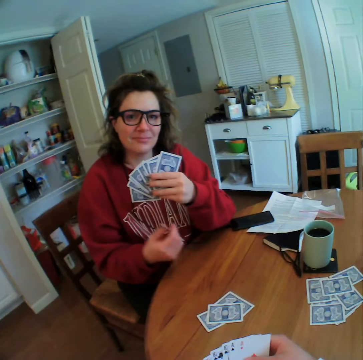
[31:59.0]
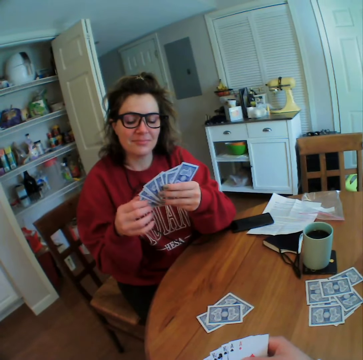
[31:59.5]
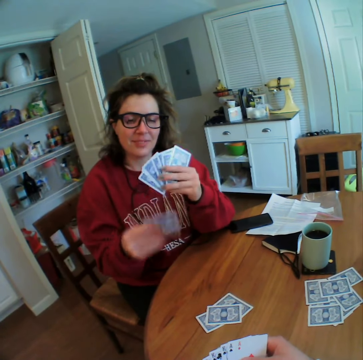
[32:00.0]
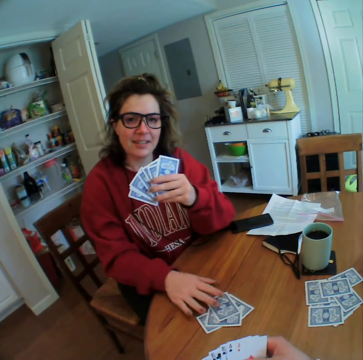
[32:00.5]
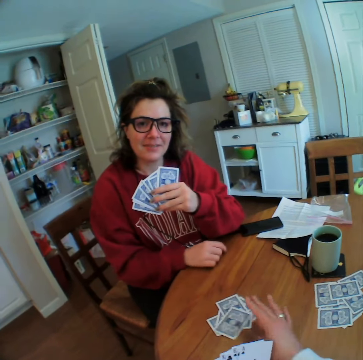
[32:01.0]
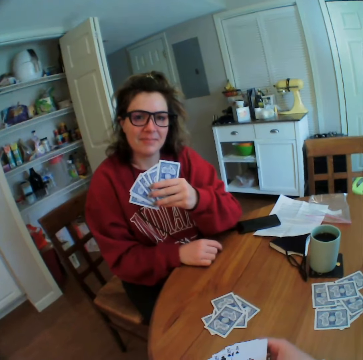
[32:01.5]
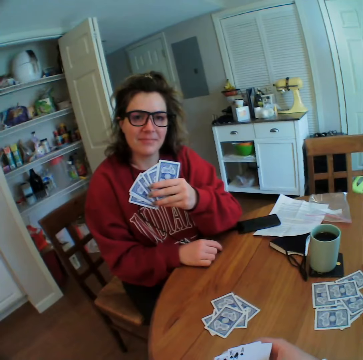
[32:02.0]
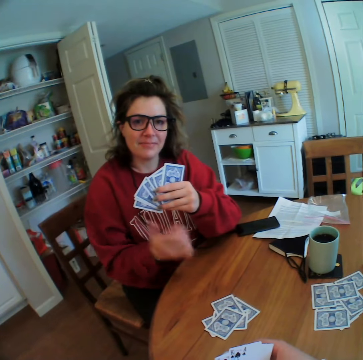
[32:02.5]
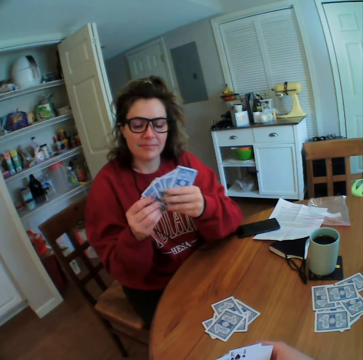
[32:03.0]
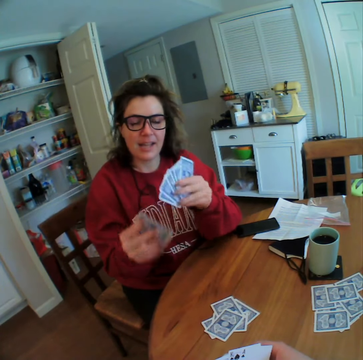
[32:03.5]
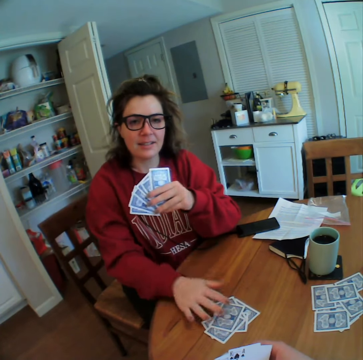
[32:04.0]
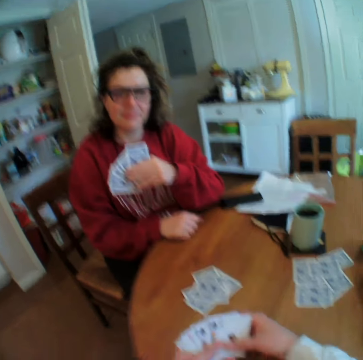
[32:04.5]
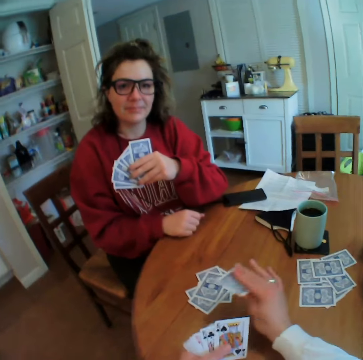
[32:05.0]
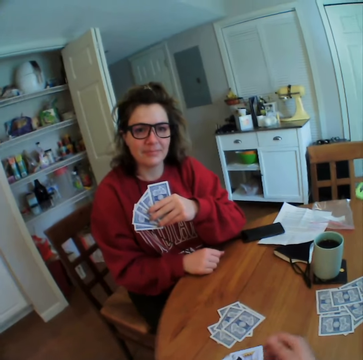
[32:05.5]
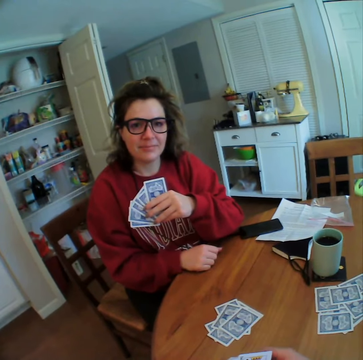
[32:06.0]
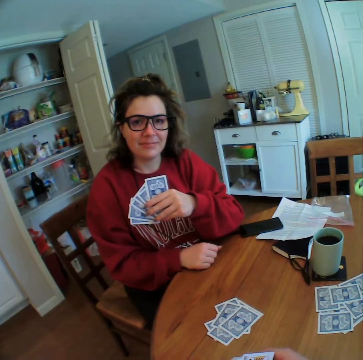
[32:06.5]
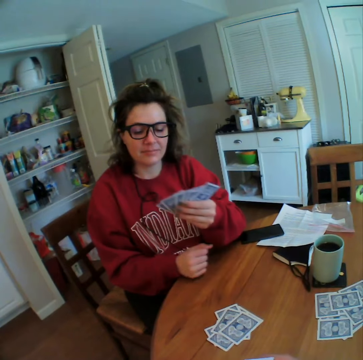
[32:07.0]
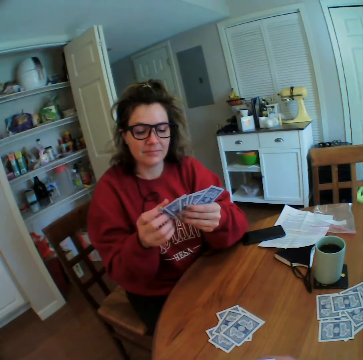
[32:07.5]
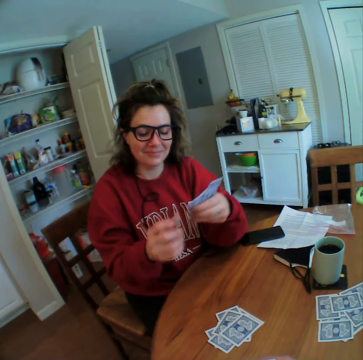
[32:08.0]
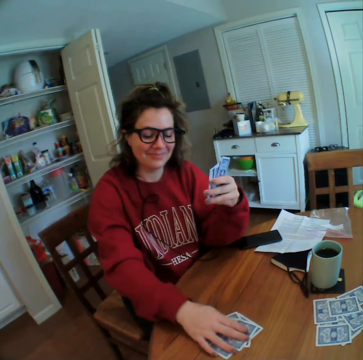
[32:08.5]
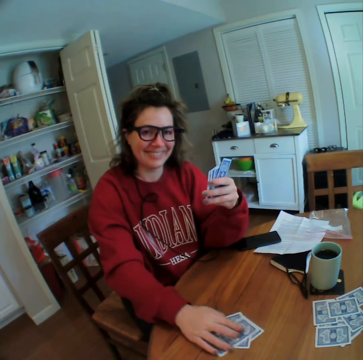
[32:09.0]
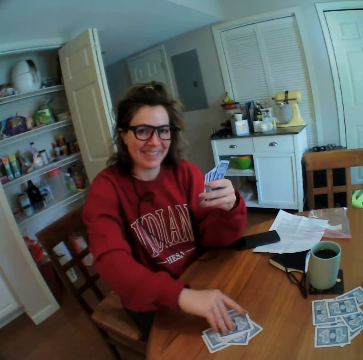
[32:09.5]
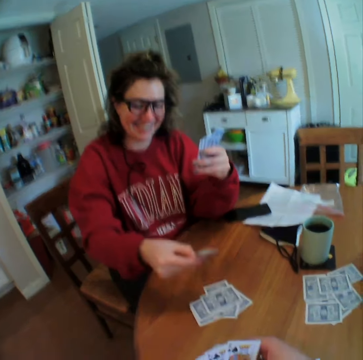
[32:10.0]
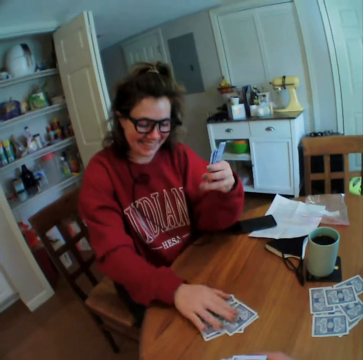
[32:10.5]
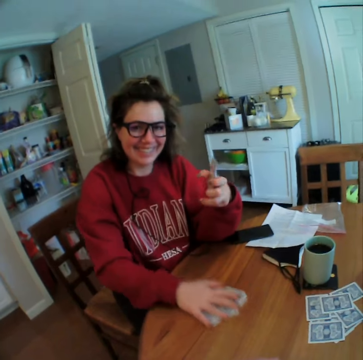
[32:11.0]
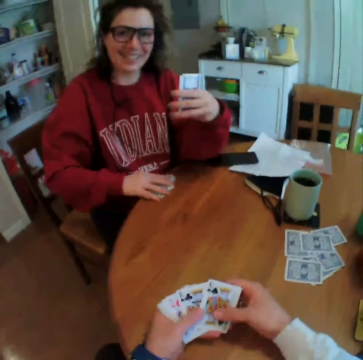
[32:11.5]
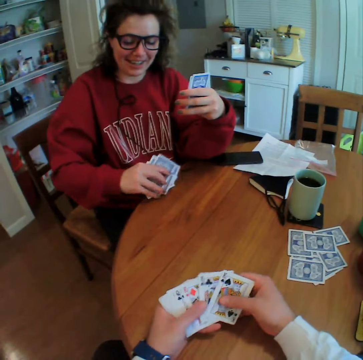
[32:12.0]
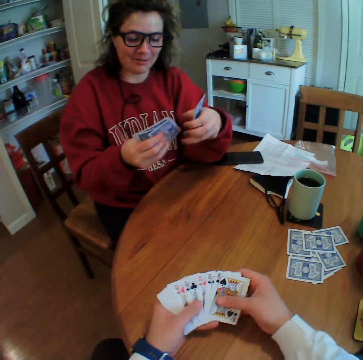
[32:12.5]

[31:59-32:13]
The woman plays her card. The camera wearer plays his card. The woman plays her card. The camera wearer plays his card. They talk to the woman. The woman looks at the camera wearer. The woman looks at her cards. The camera wearer picks up the cards. The woman picks a card from the table, looks at the card, and grabs cards from the table.

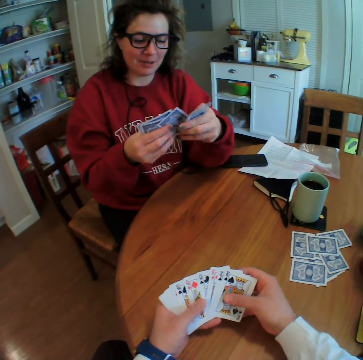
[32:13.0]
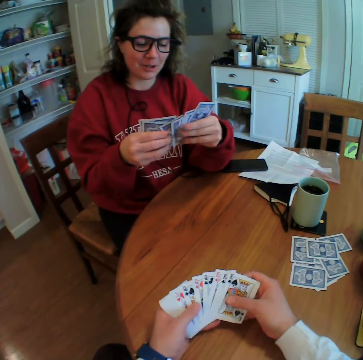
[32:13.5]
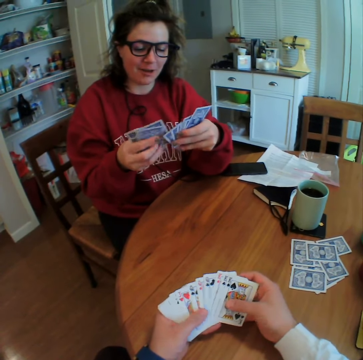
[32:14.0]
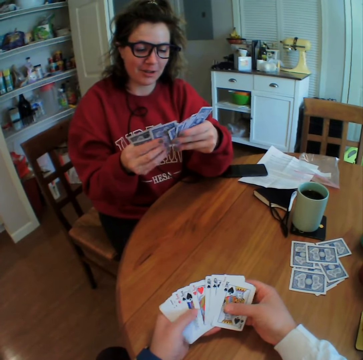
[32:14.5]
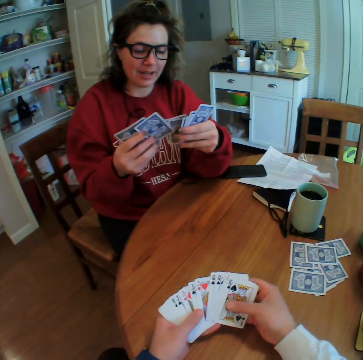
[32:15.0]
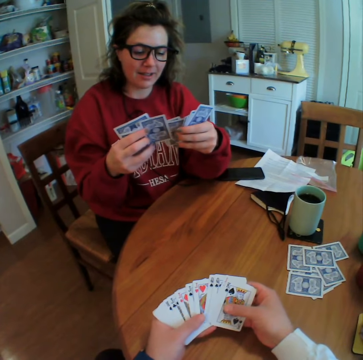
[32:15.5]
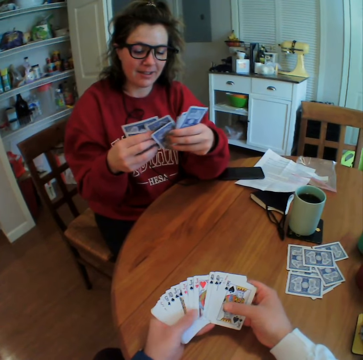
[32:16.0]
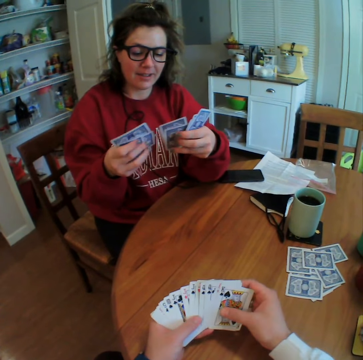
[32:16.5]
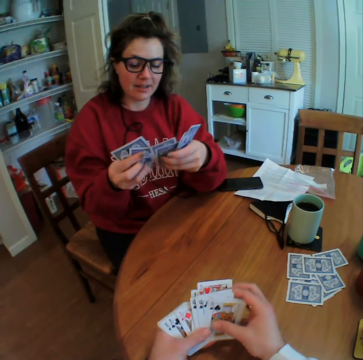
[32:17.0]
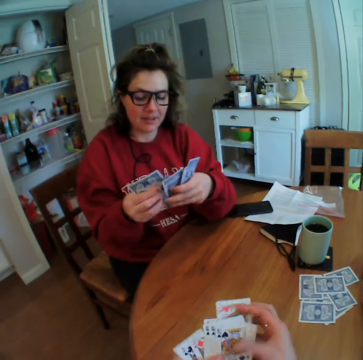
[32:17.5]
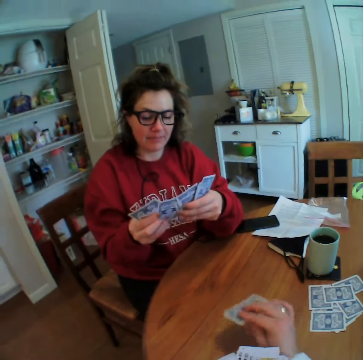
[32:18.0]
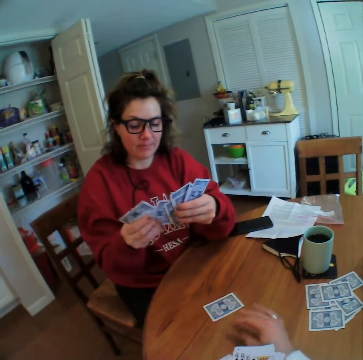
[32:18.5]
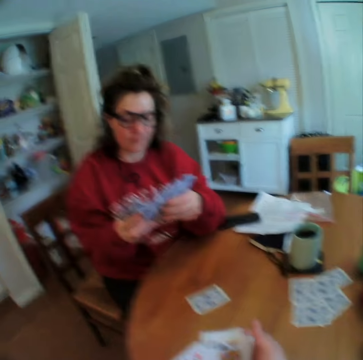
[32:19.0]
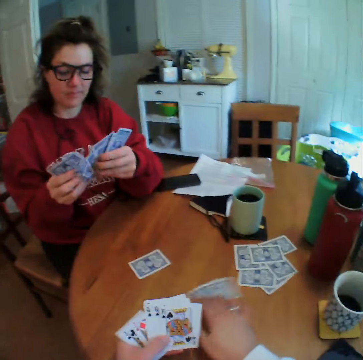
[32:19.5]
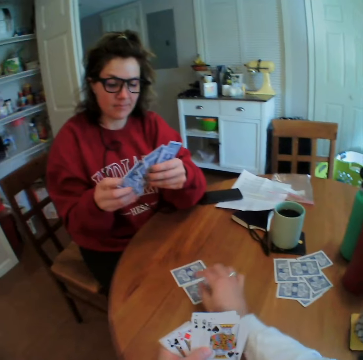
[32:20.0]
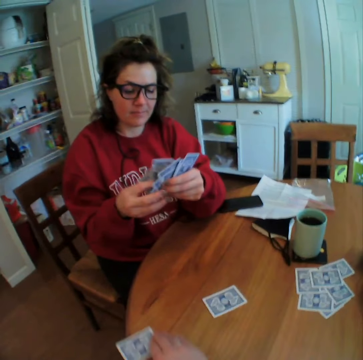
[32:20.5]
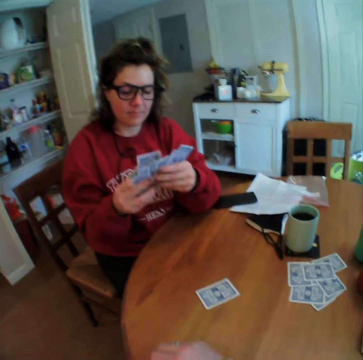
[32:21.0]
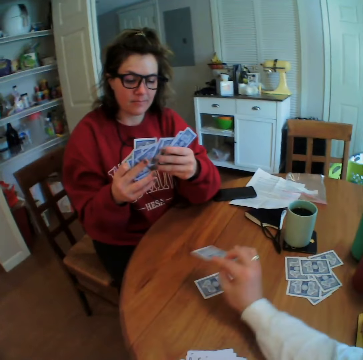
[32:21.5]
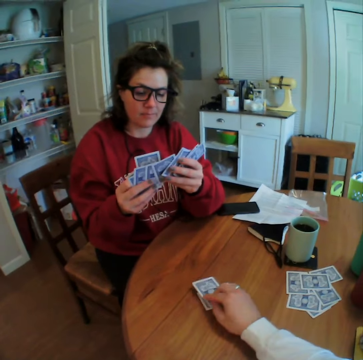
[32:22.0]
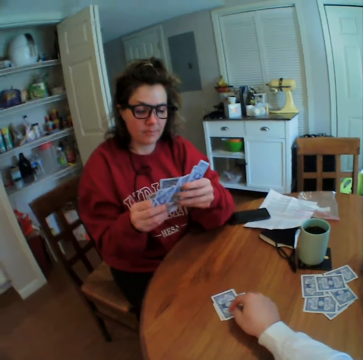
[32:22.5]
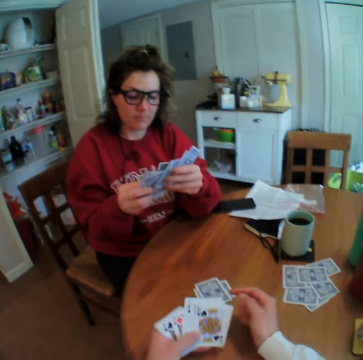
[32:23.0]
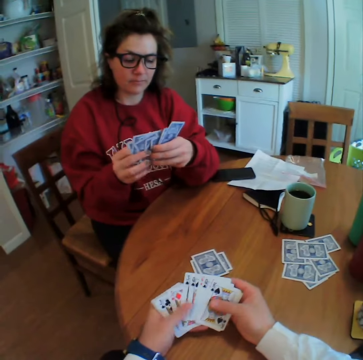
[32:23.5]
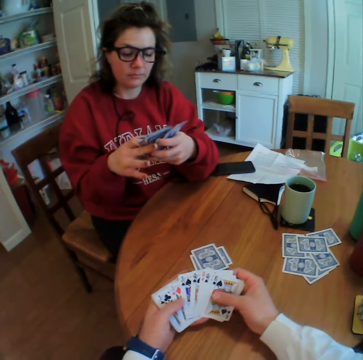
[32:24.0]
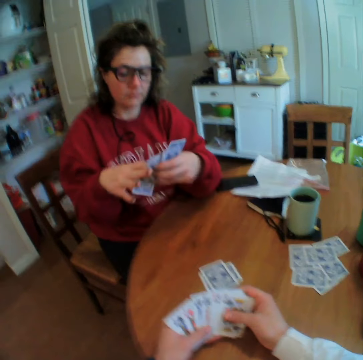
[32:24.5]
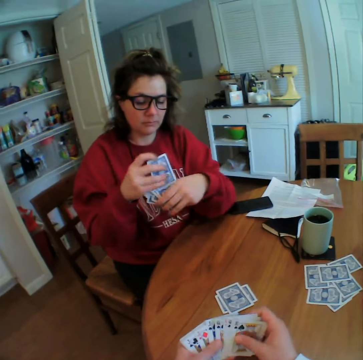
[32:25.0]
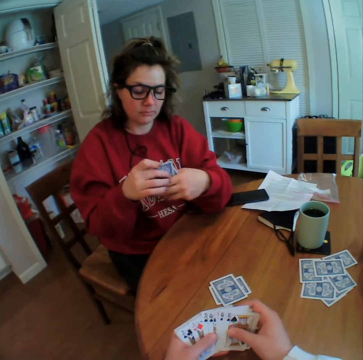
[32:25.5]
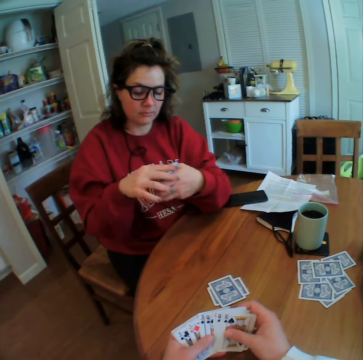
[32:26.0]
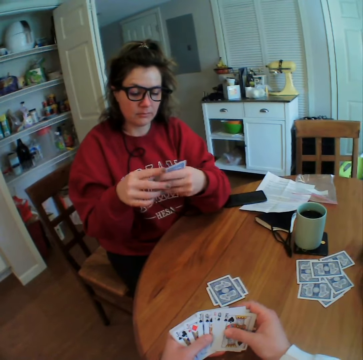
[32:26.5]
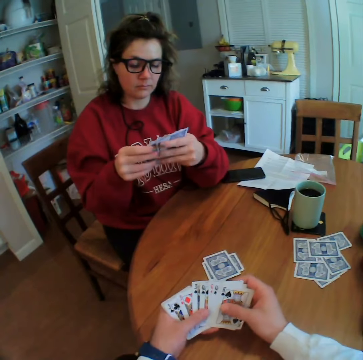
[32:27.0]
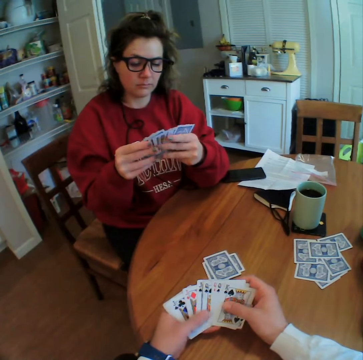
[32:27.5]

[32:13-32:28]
The woman talks to the camera wearer. The camera wearer reshuffles the cards. The woman opens her cards. The camera wearer moves his cards with the left hand. They remove a card and drop the card on the table. They drag the card from the table, pick up the card, and play the card. They look at the cards. The woman arranges her cards.

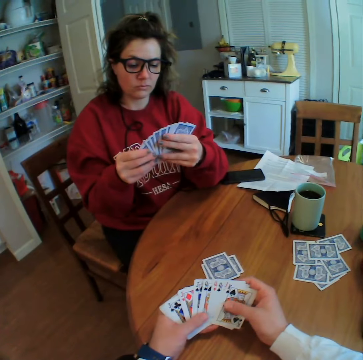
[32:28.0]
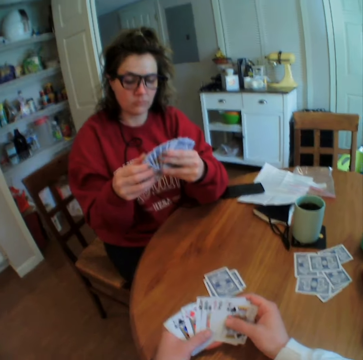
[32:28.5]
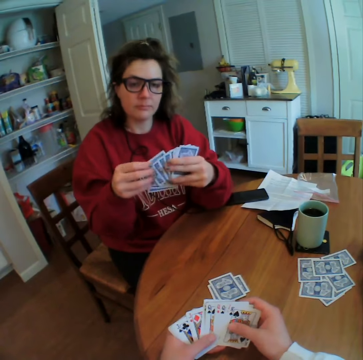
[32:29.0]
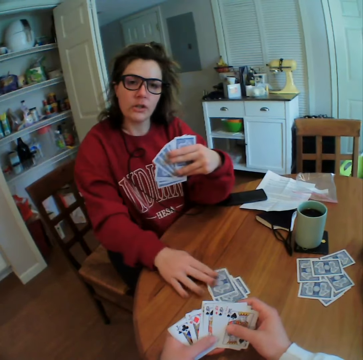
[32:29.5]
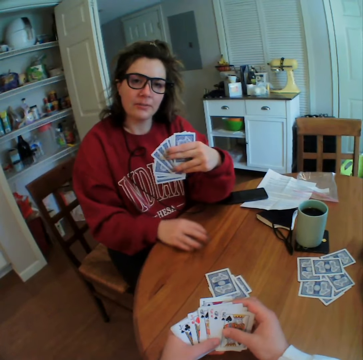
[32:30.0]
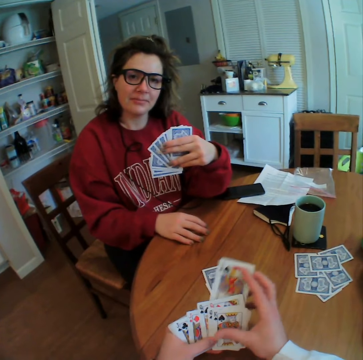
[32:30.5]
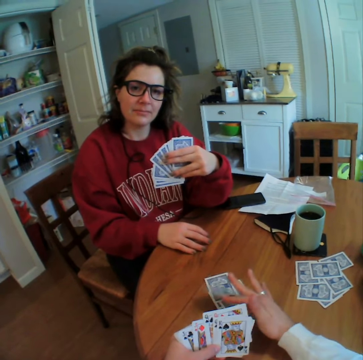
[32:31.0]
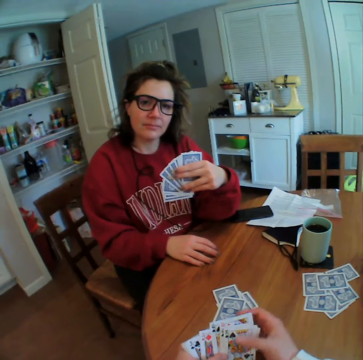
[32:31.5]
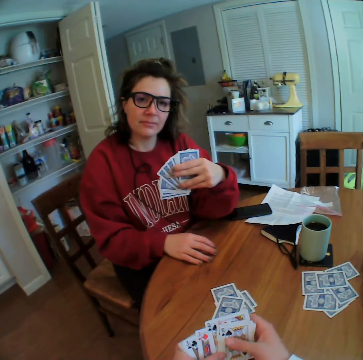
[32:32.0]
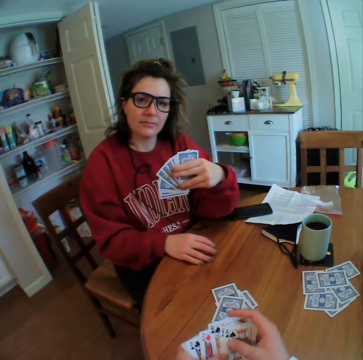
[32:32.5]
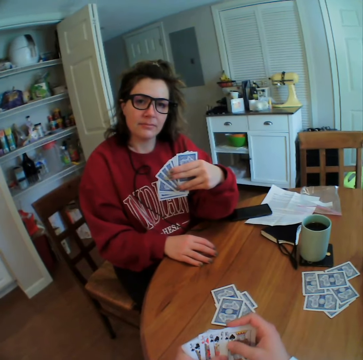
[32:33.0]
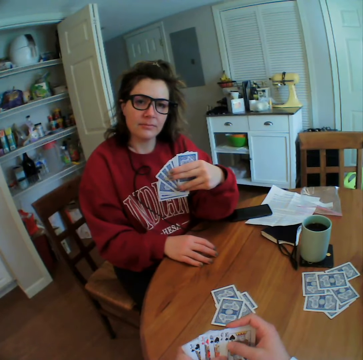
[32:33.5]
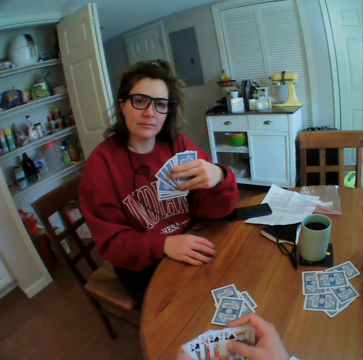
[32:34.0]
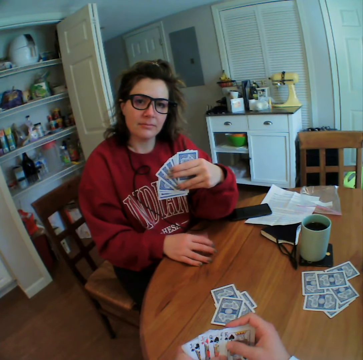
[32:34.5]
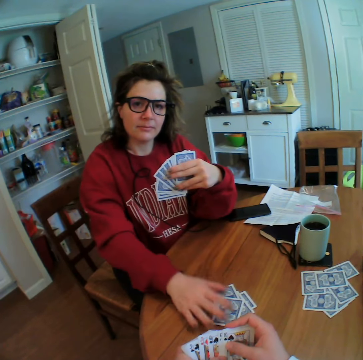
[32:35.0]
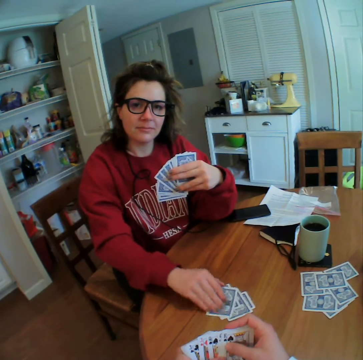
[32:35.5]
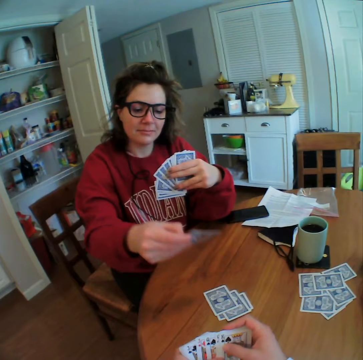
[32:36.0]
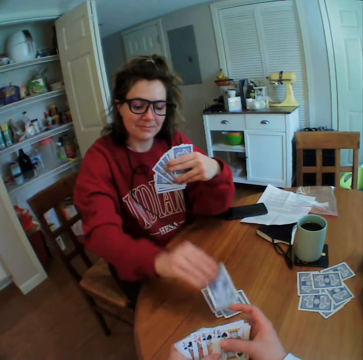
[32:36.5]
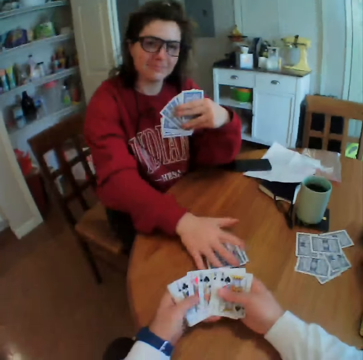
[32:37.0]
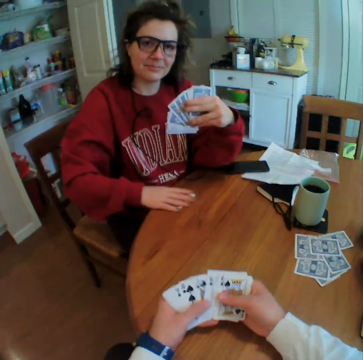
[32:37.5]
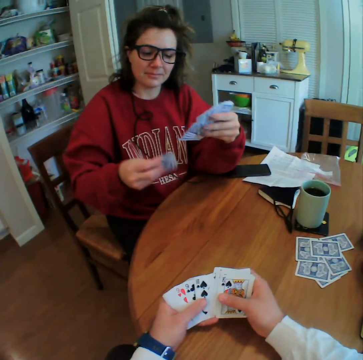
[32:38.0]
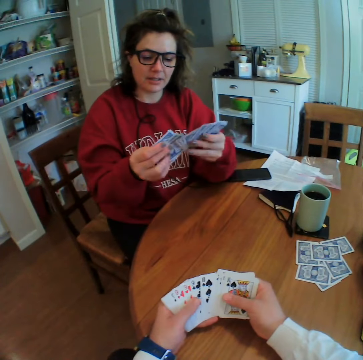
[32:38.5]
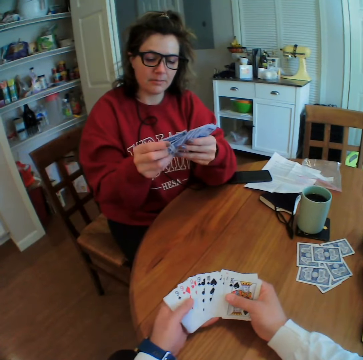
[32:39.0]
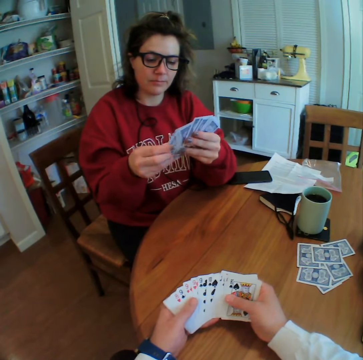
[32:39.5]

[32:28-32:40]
The woman plays her card. The camera wearer plays his card. They talk to the woman. The woman looks at the card. The woman picks a card from the table, looks at the card, drops the card, and grabs cards from the table. The woman looks at the cards.
